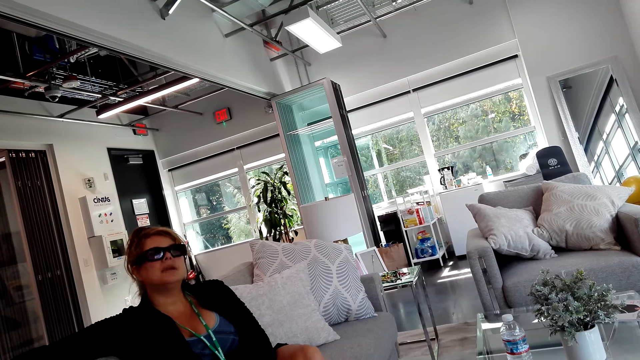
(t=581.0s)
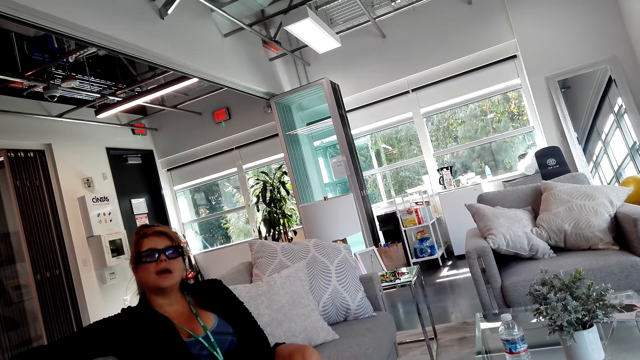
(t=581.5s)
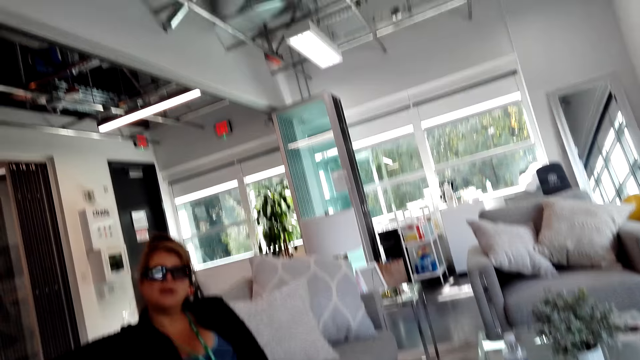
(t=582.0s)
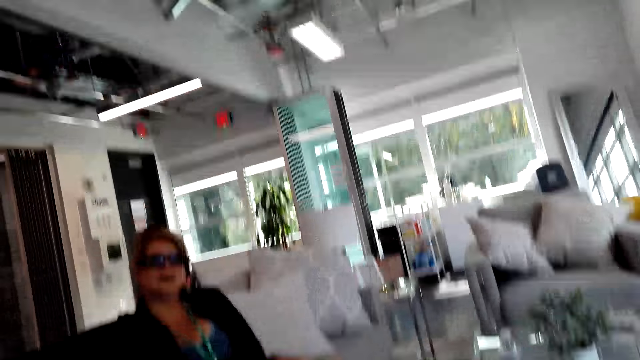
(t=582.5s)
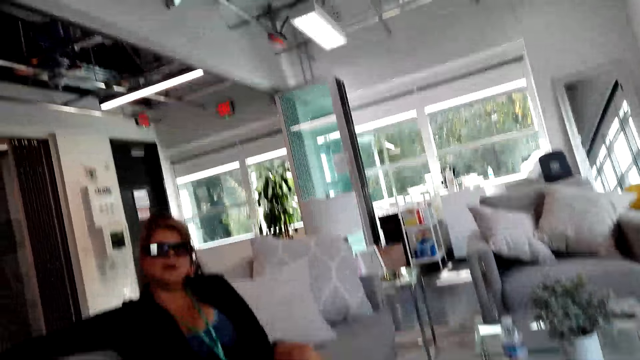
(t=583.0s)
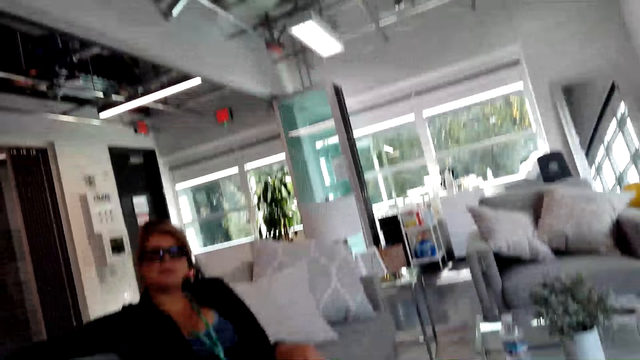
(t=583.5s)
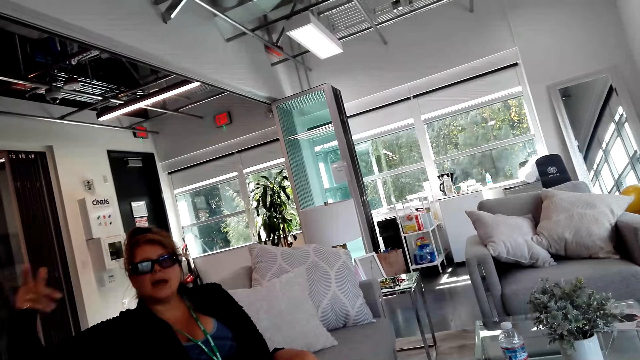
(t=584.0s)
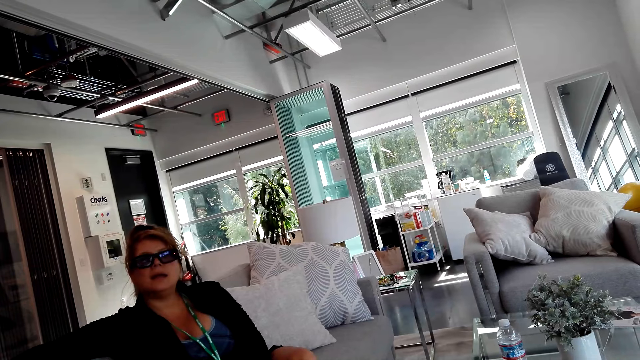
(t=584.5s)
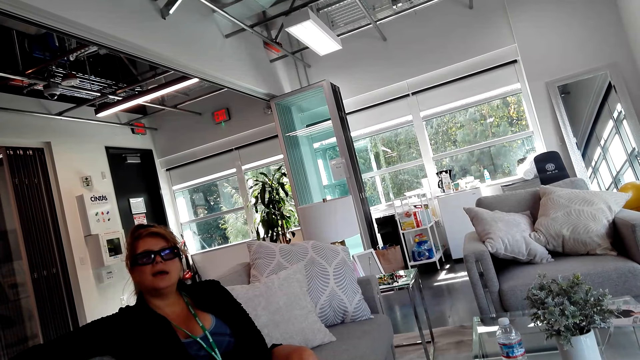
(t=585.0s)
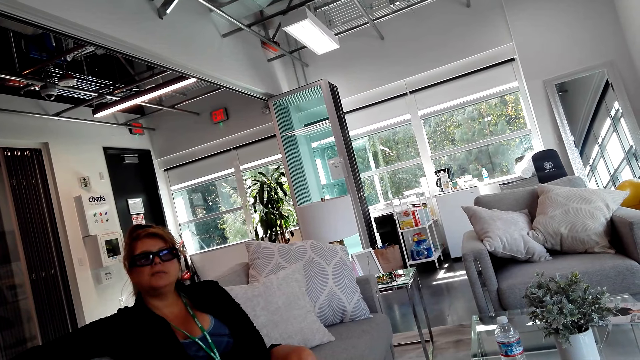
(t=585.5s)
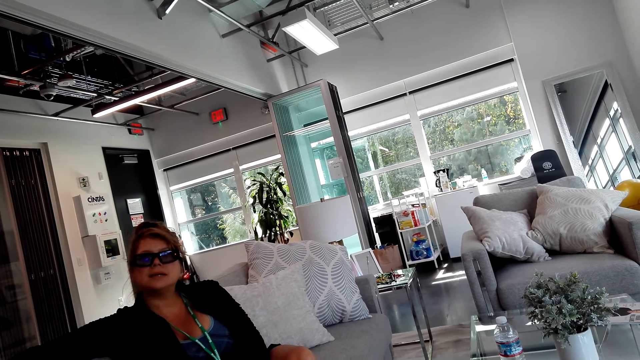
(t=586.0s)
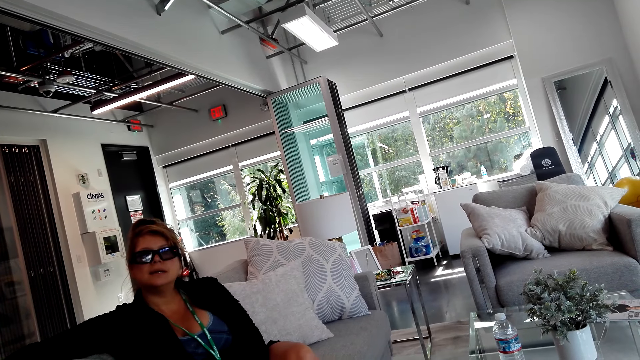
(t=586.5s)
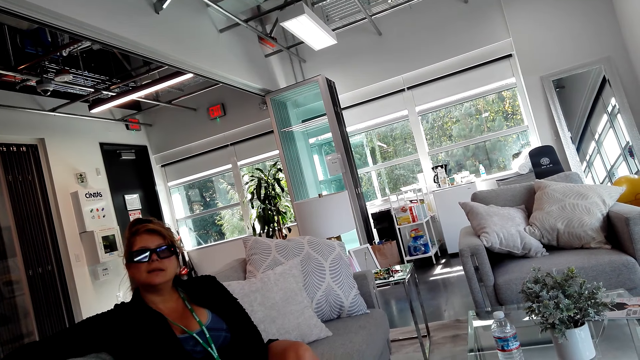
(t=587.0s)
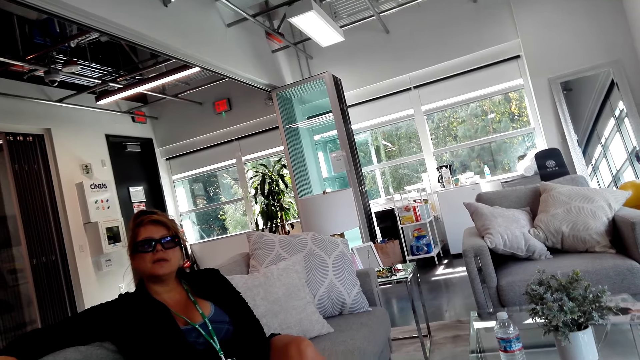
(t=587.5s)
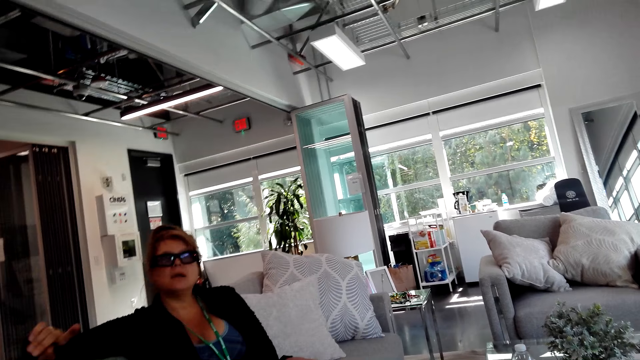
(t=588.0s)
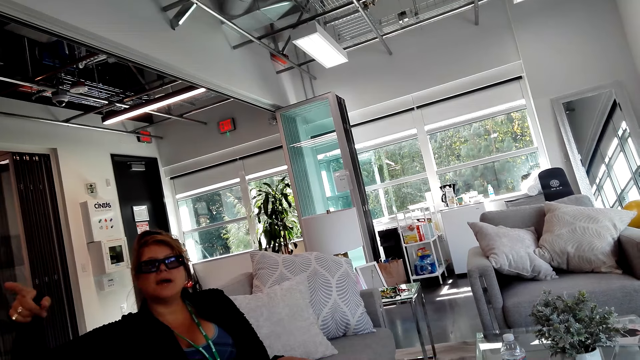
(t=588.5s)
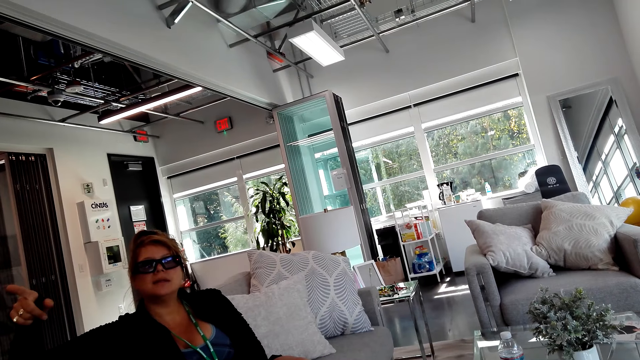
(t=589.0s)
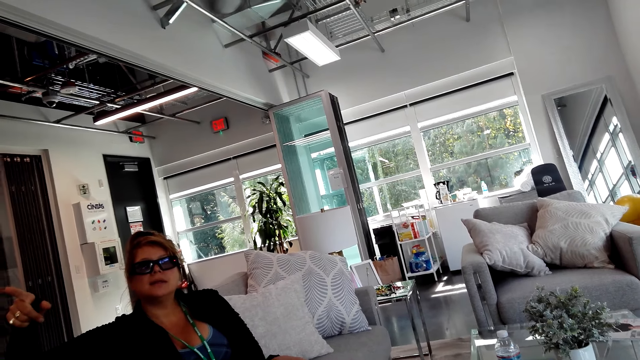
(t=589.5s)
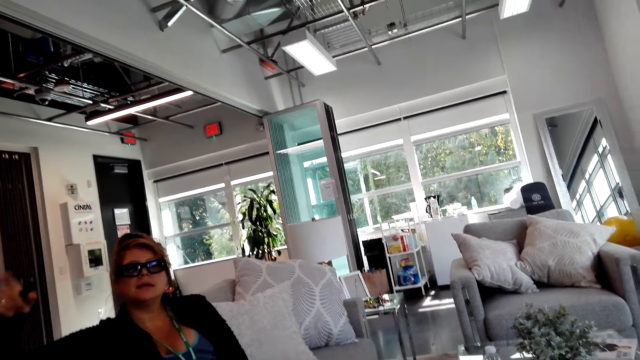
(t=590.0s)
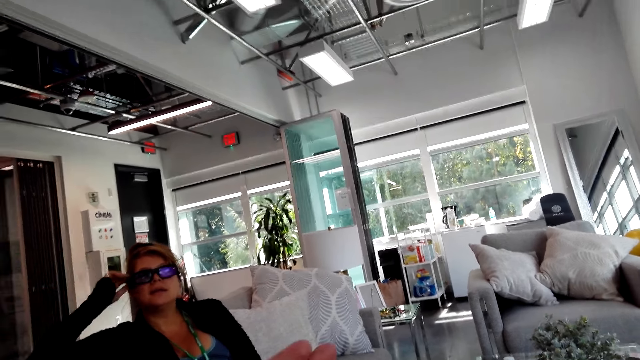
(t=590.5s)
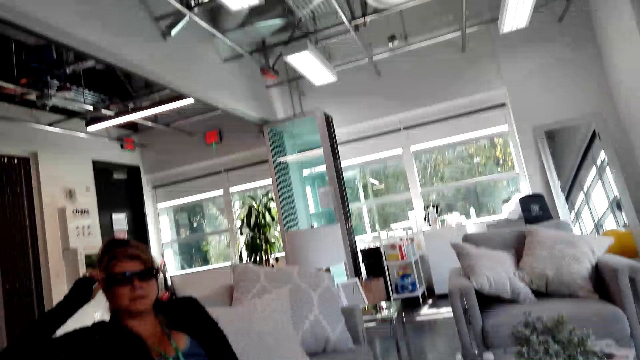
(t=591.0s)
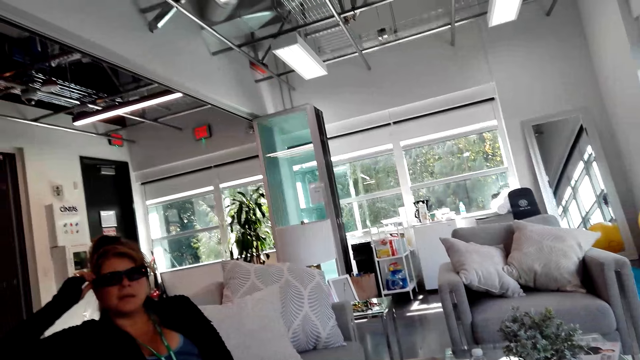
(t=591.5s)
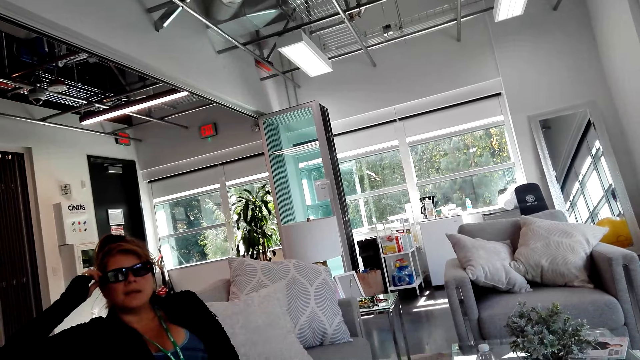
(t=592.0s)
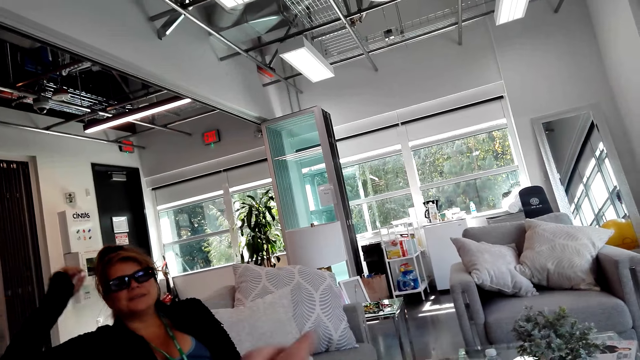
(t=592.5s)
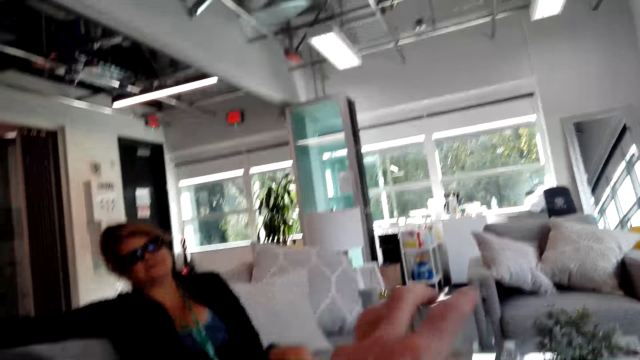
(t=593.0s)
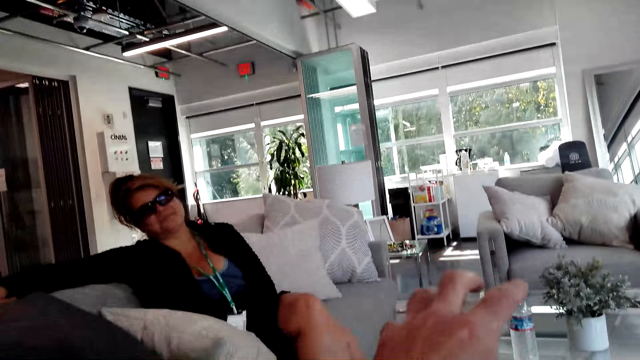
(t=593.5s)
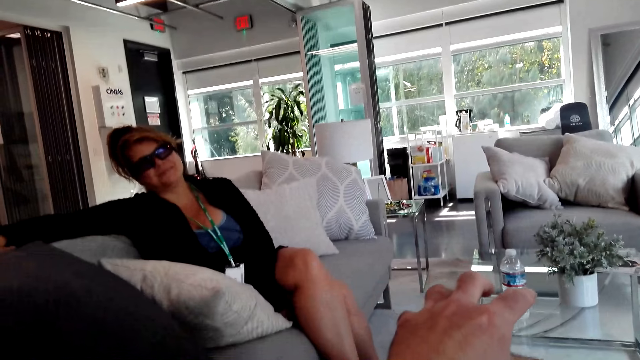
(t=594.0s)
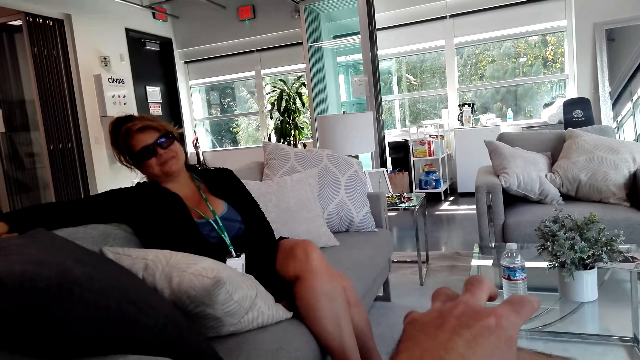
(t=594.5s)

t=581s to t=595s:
The girl points and touches the glasses. The camera wearer raises the left hand.

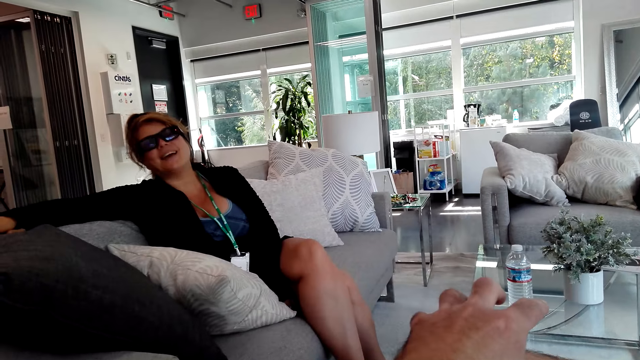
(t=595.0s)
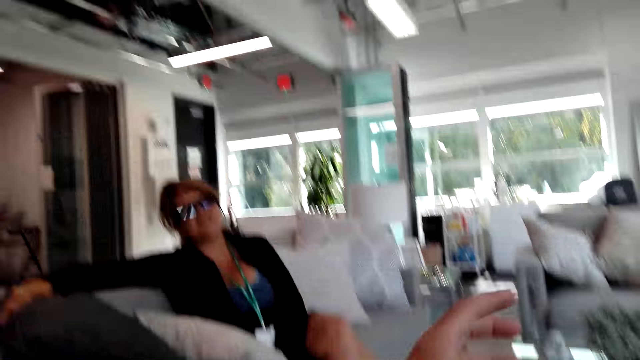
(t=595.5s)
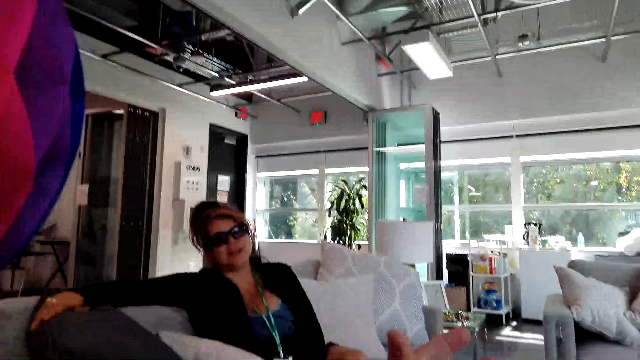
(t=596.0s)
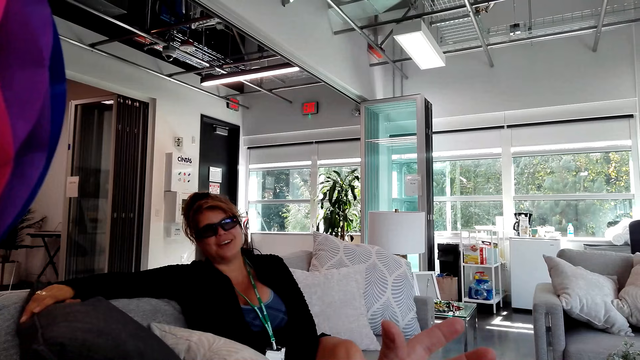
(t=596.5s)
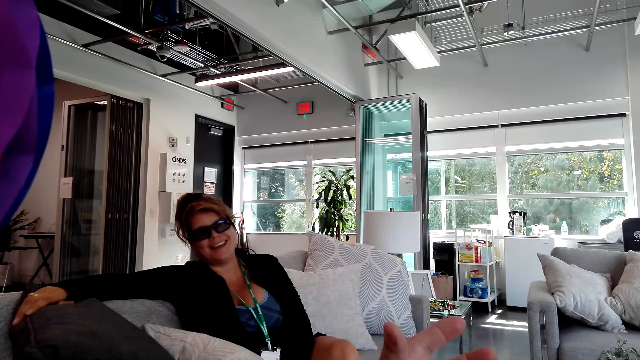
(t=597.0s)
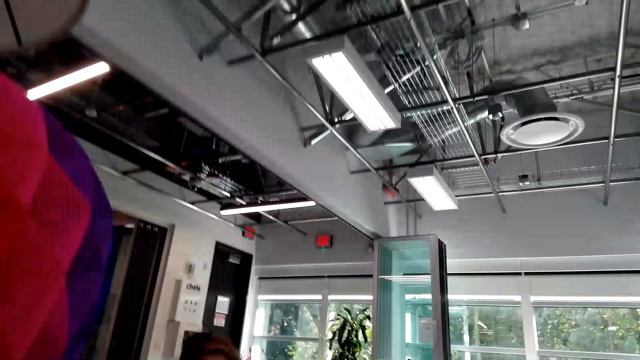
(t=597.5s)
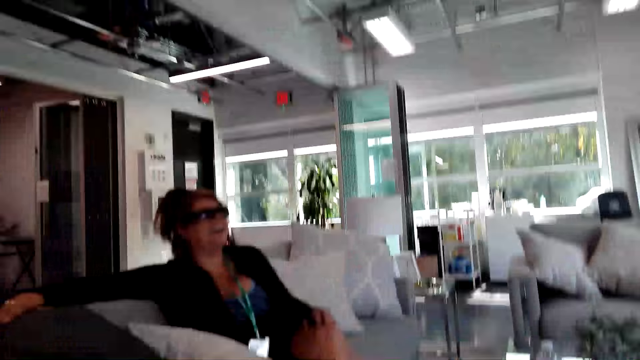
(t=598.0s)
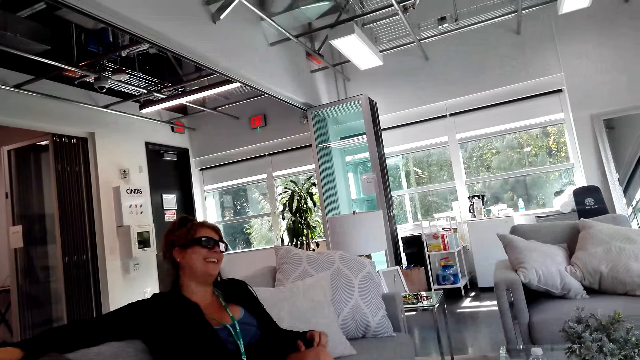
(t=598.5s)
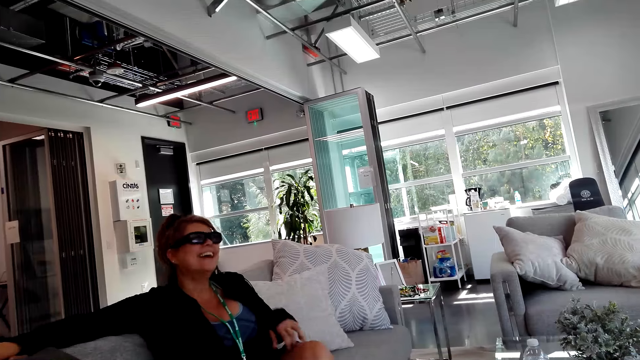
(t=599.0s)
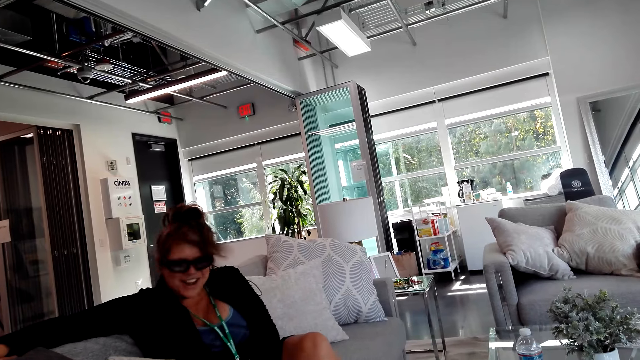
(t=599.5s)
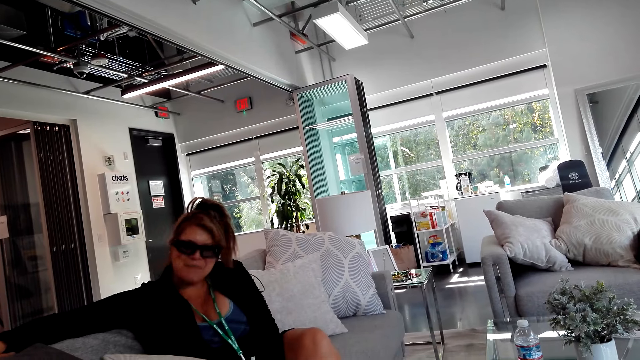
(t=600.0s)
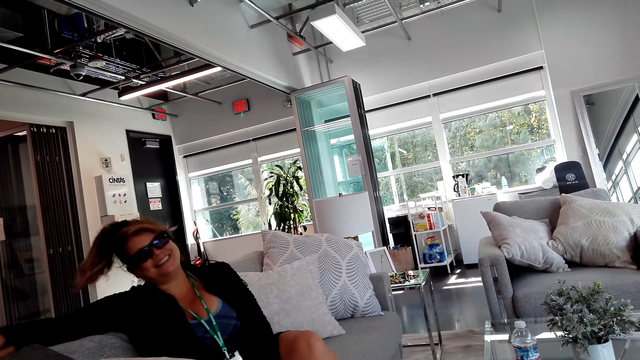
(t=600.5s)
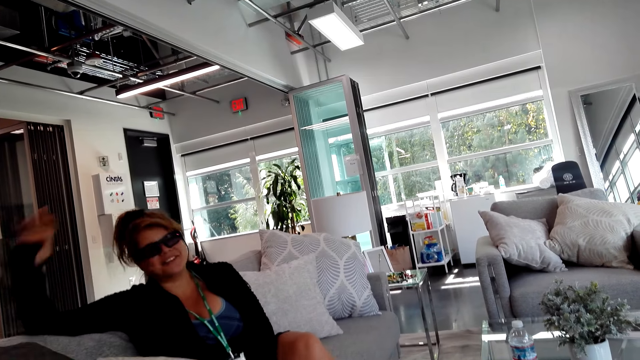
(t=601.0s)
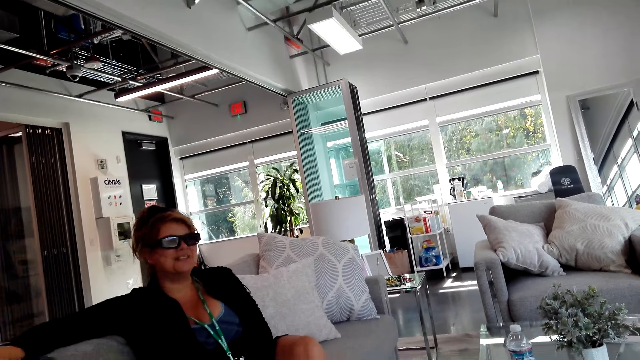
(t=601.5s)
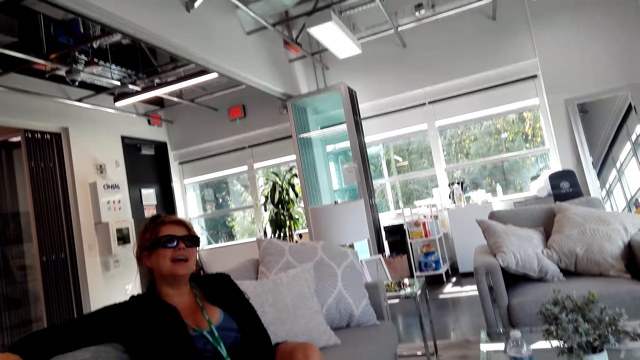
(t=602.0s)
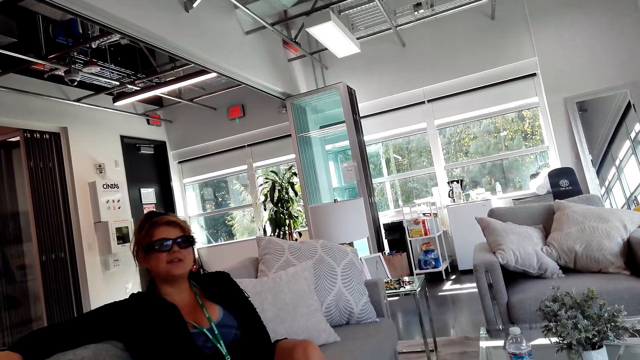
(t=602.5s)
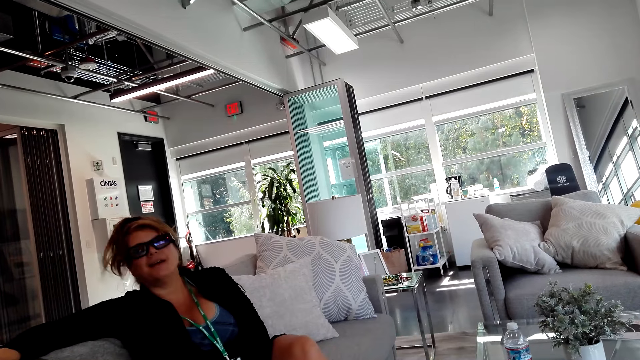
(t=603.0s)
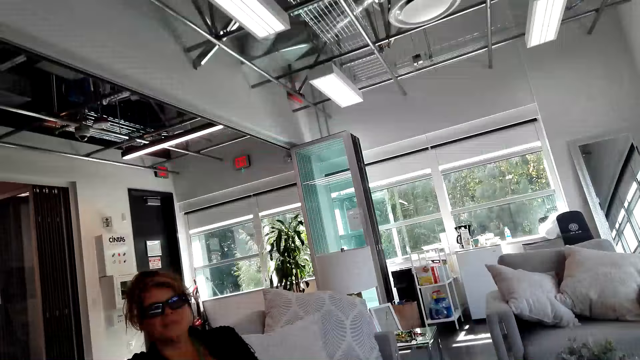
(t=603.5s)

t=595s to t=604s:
The camera wearer talks to the girl. They touch the chest.
